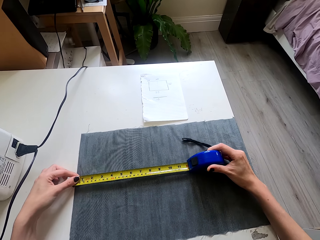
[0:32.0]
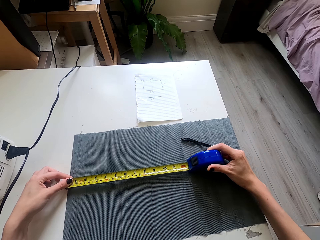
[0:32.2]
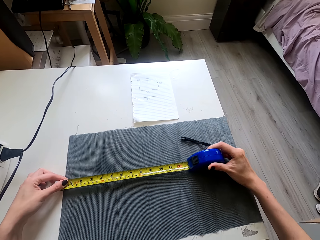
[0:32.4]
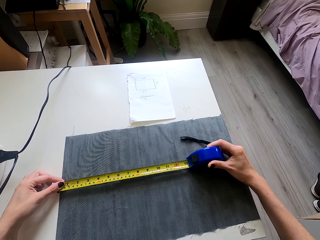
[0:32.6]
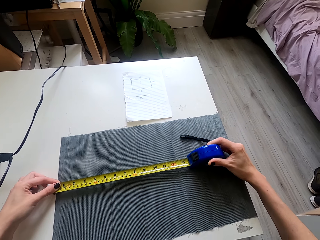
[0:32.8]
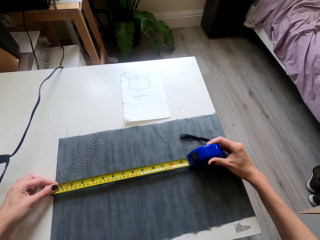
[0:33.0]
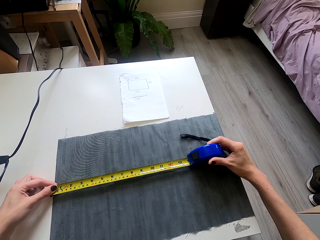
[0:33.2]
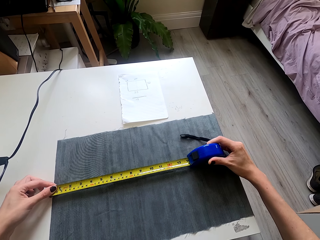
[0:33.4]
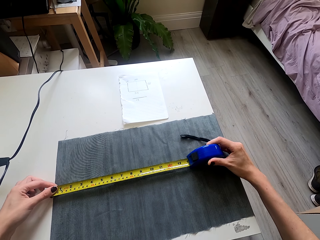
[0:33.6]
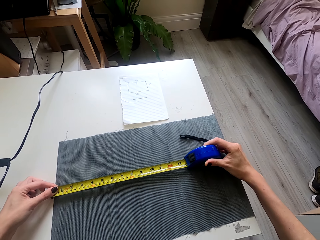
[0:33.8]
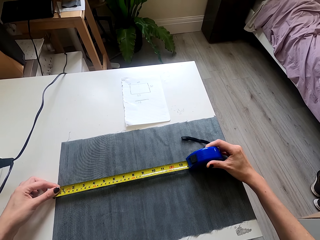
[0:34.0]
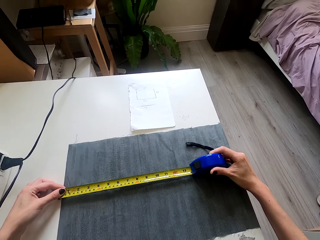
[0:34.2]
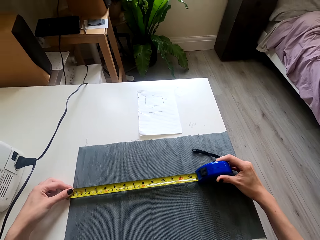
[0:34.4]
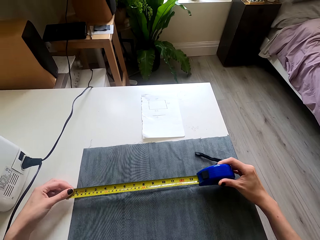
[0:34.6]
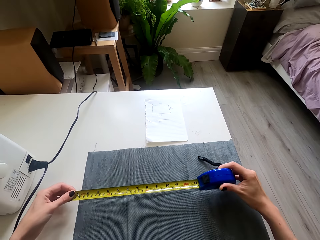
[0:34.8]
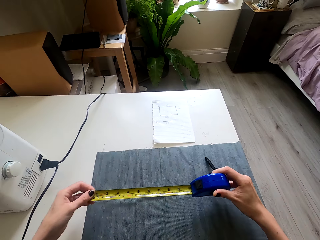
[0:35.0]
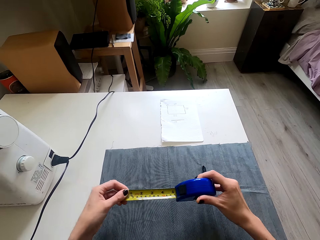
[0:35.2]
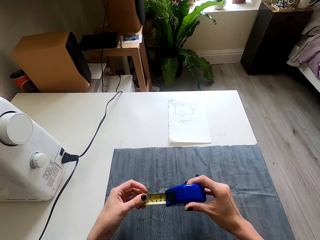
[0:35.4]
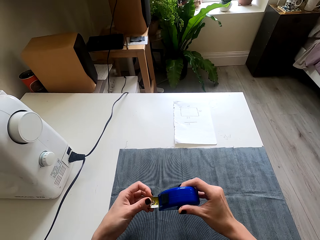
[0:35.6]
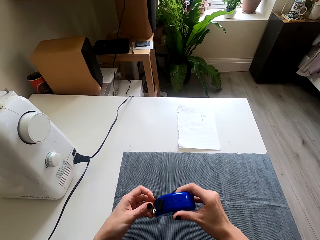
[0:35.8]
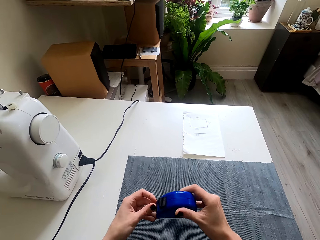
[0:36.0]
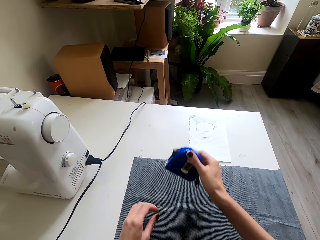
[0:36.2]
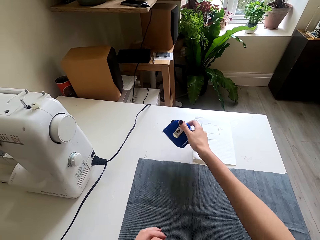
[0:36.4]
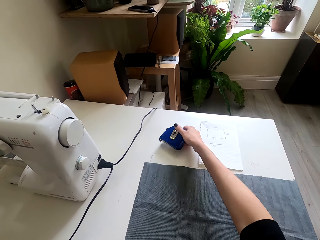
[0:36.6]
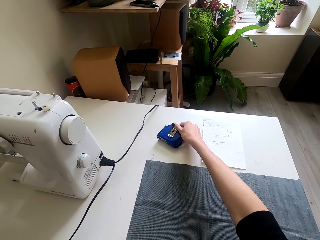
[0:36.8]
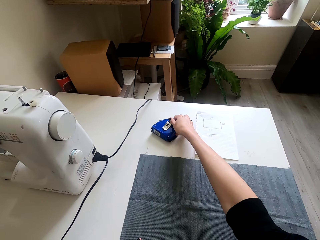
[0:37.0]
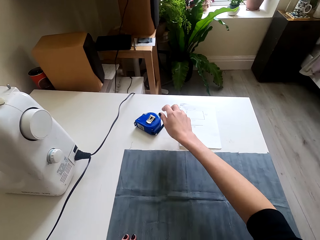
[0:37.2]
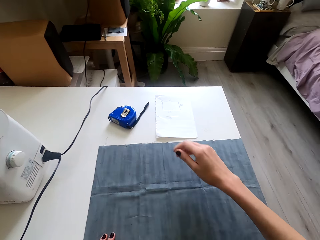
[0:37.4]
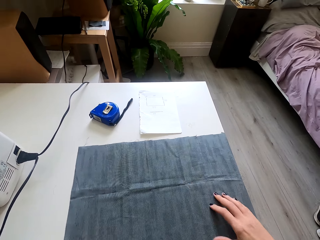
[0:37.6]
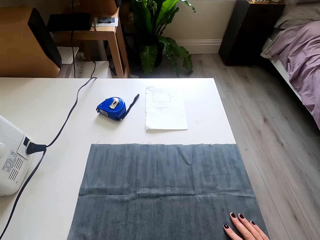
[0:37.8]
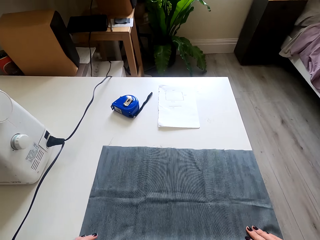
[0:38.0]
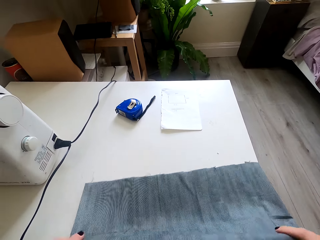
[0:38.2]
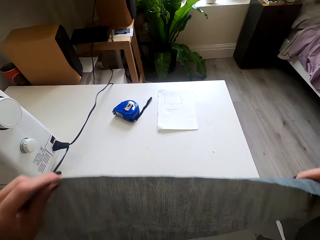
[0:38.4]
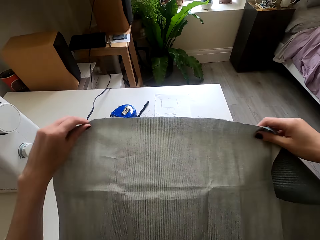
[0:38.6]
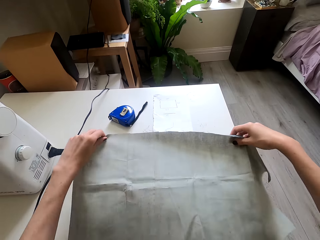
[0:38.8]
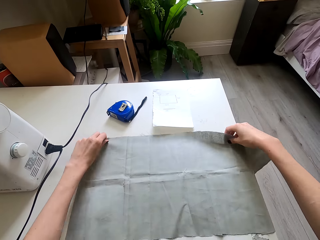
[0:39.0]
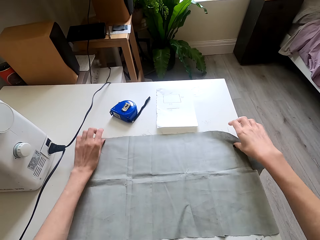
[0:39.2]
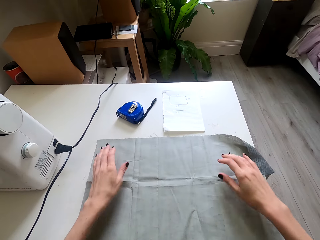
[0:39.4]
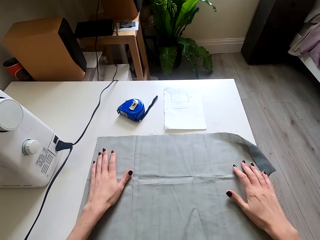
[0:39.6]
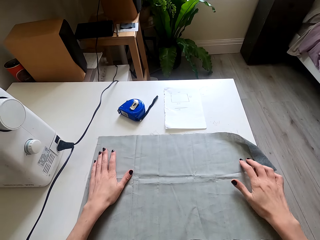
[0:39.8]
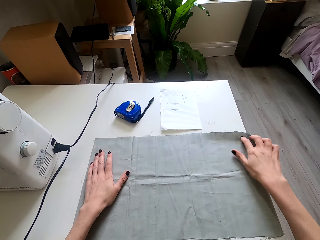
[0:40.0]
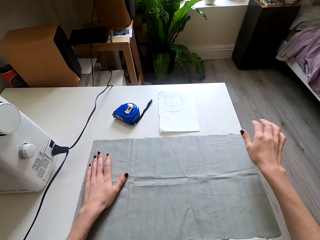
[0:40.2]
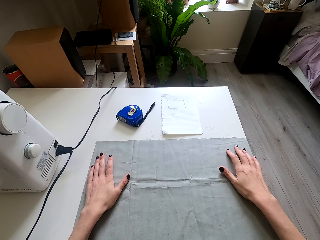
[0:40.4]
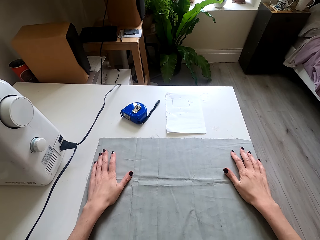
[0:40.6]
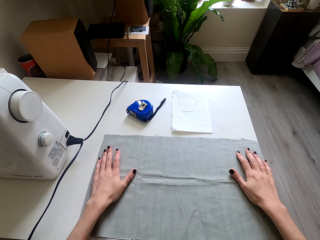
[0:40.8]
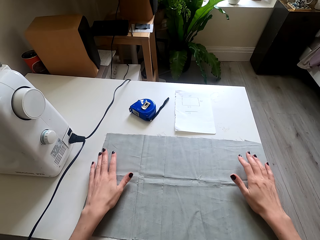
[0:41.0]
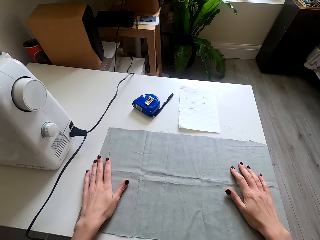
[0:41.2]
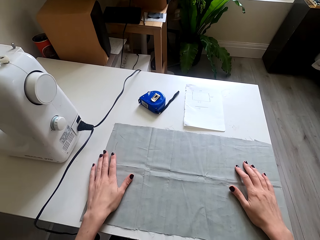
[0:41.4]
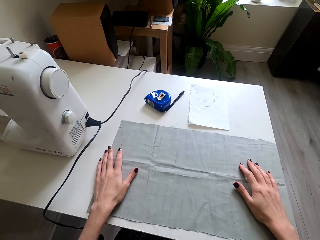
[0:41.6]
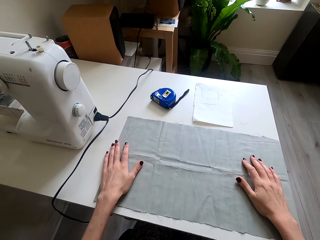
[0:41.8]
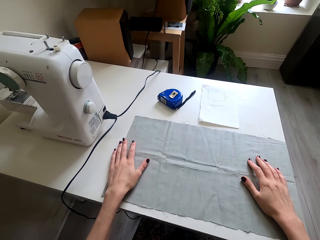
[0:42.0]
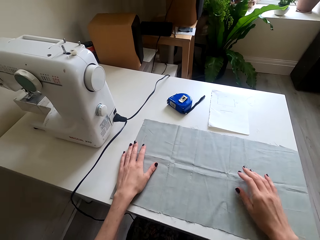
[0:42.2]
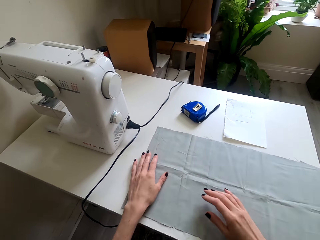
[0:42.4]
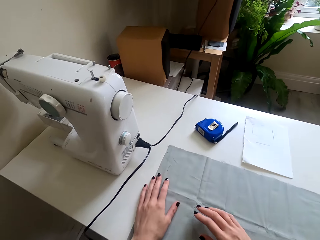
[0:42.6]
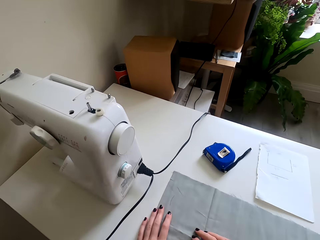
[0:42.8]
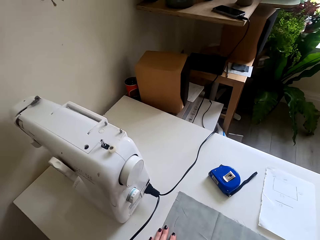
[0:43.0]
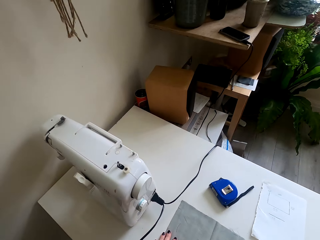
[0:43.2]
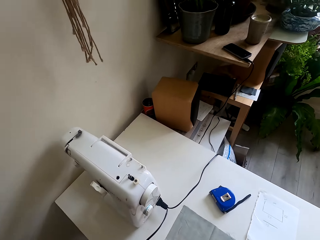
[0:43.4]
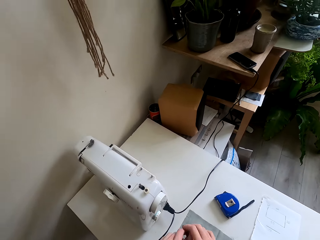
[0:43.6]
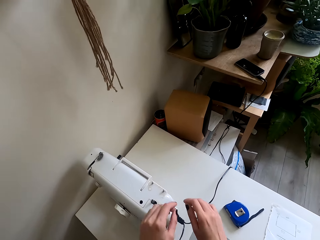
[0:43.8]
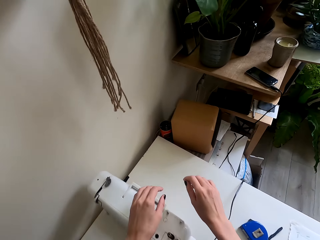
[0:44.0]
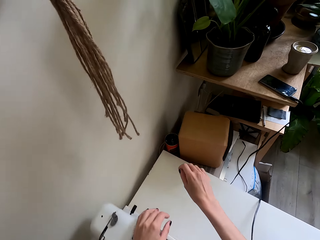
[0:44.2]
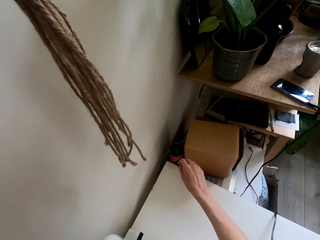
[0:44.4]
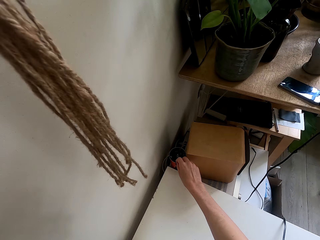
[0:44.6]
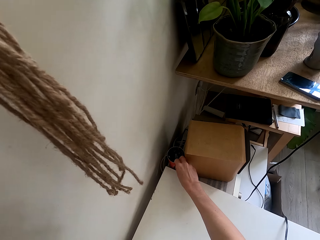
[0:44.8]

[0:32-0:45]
The camera wearer lifts the tape measure. They close the tape measure. They lift the tape measure. They place the tape measure on the table. They pull back the right hand. They pull the cloth, lift the cloth, and turn the cloth over. They place the cloth on the table. They touch the cloth, stretch the cloth, move the right hand, and move both hands.

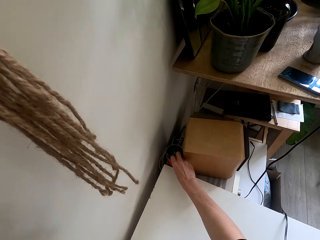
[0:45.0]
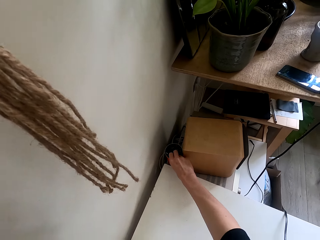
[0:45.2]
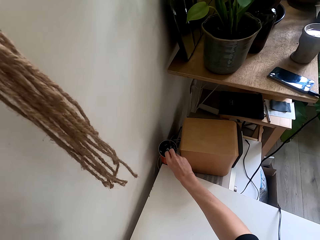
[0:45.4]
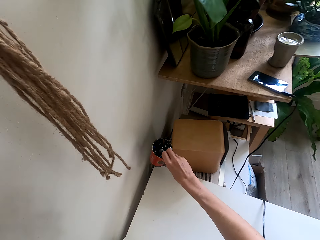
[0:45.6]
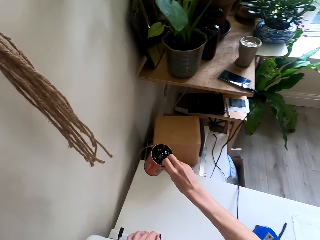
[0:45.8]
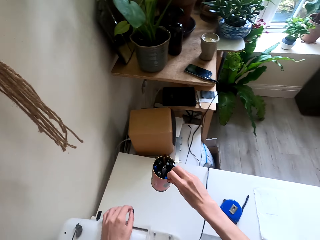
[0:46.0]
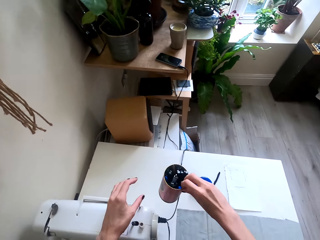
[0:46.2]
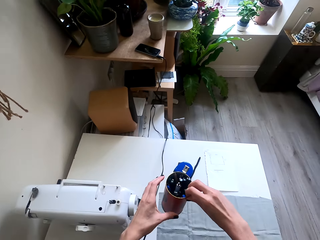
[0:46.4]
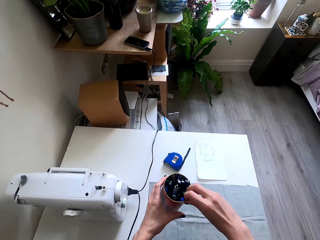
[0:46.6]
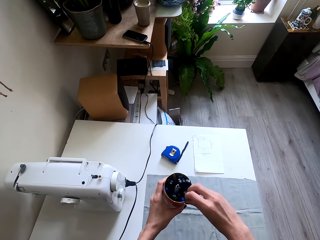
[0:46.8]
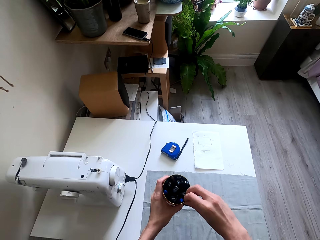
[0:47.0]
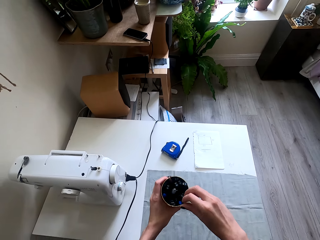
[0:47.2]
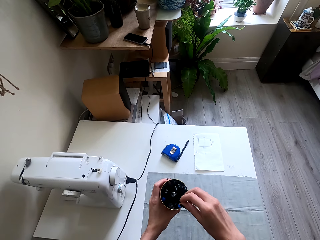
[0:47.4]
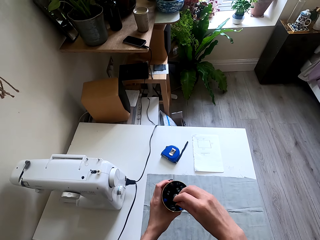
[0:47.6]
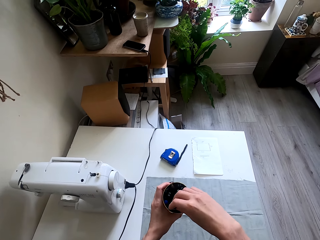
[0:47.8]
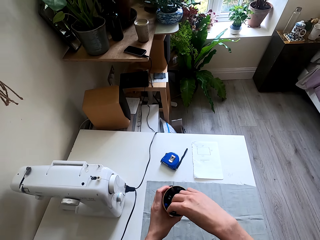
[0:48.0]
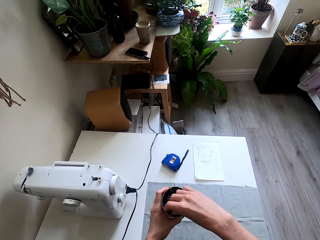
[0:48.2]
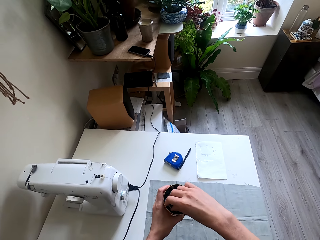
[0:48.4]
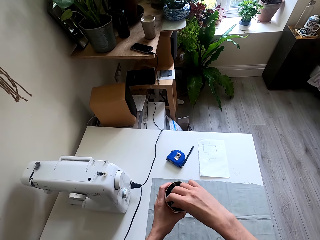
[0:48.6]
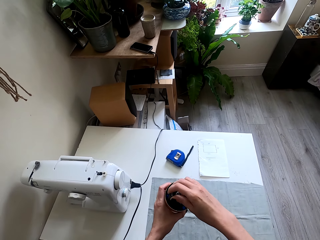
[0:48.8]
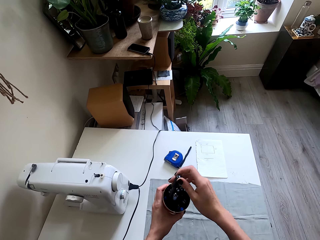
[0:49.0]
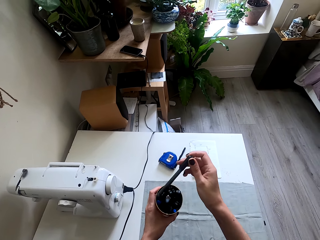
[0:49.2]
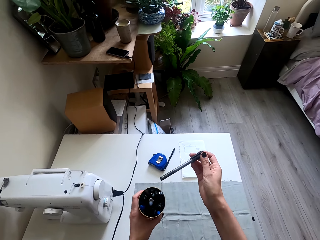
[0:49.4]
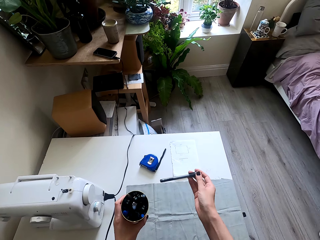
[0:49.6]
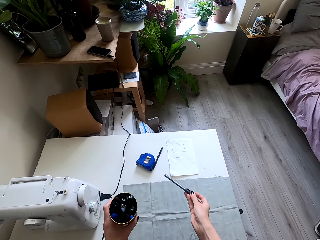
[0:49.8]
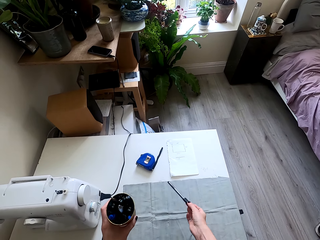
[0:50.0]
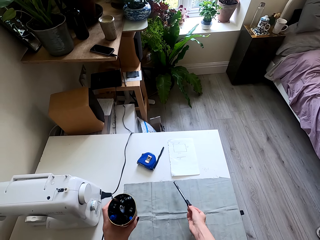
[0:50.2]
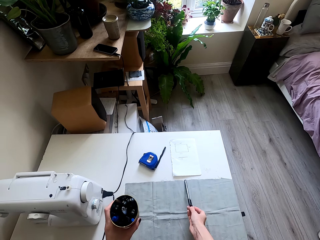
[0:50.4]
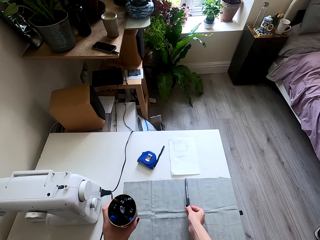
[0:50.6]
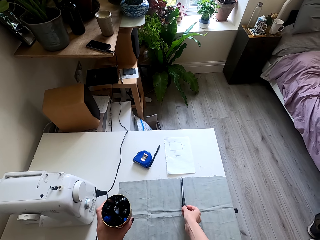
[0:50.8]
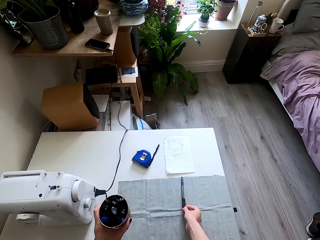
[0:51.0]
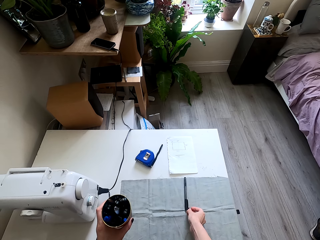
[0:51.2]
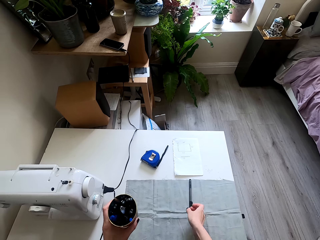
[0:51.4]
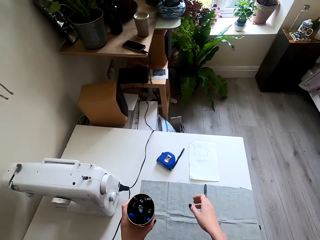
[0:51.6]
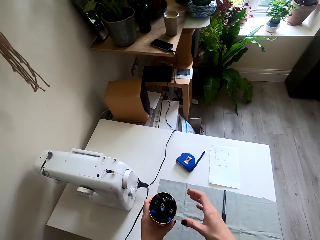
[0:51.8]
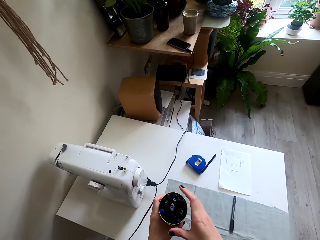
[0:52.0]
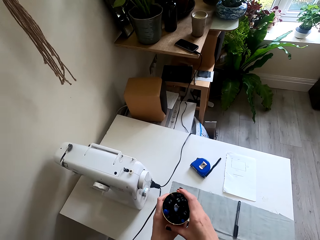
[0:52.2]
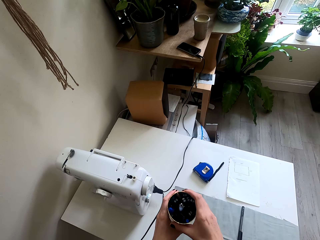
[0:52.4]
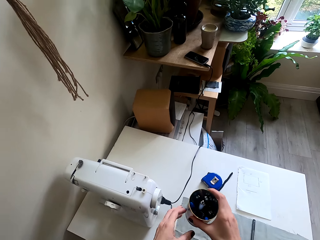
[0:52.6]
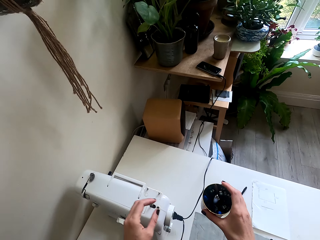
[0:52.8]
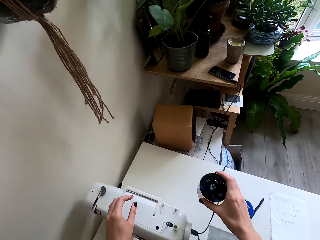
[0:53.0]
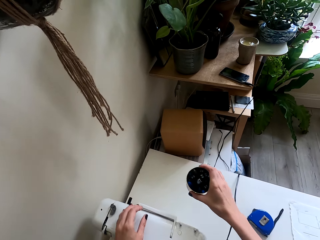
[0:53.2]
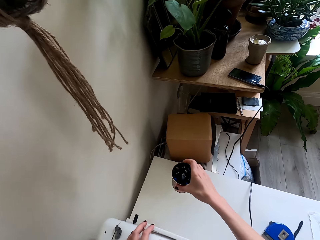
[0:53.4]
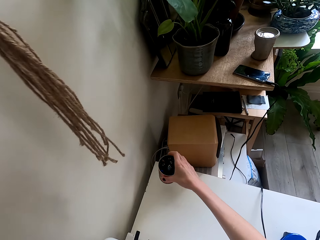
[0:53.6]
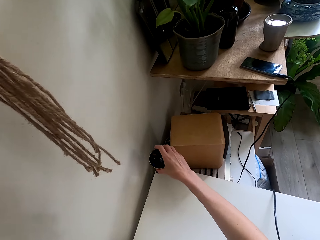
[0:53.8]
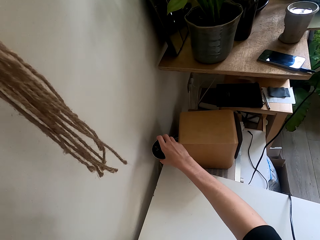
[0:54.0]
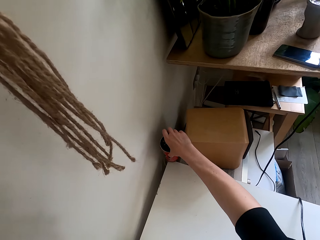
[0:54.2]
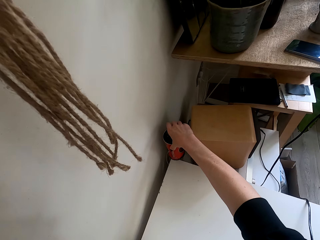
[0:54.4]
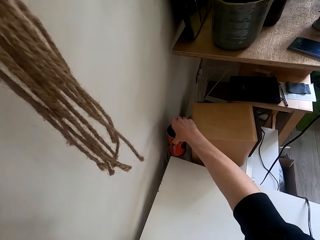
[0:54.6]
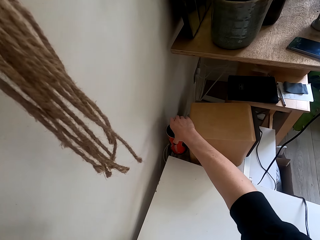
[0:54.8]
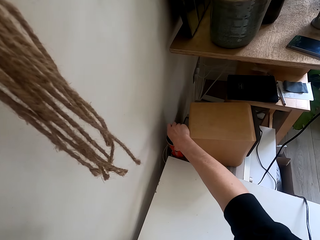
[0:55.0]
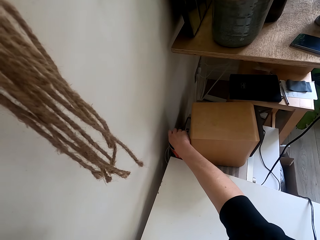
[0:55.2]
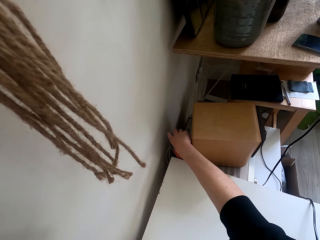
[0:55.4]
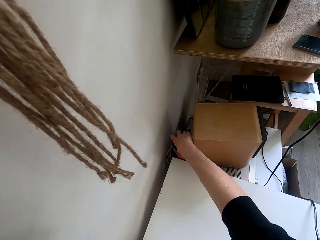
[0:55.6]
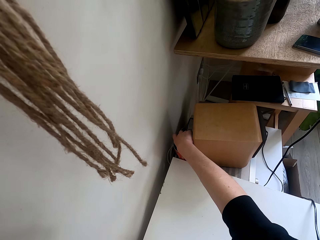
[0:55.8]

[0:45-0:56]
The camera wearer lifts a tin or can. They hold the tin with the left hand. They pull the pen. They pick up the pen from the can. They put the pen on the piece of cloth. They move the right hand, transfer the tin to the right hand, and lift the tin. They put the can aside.
